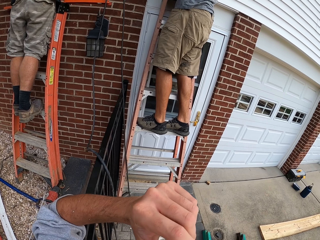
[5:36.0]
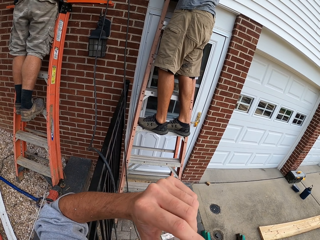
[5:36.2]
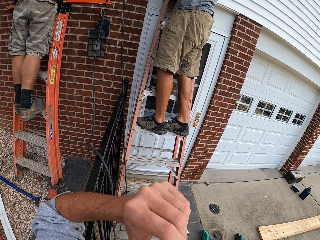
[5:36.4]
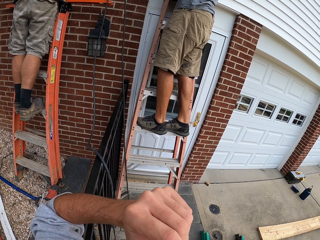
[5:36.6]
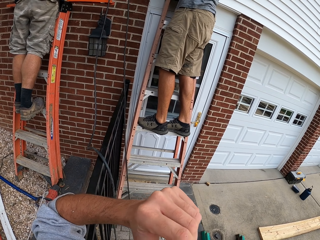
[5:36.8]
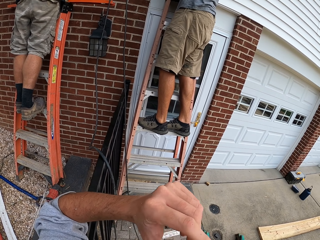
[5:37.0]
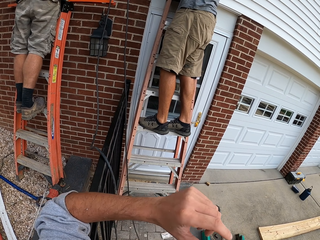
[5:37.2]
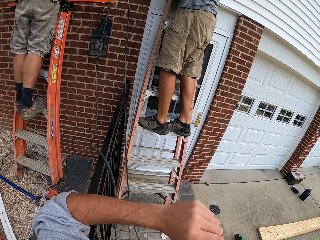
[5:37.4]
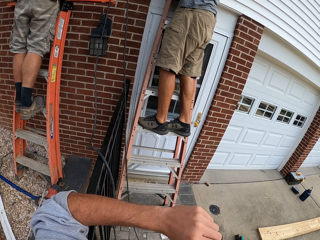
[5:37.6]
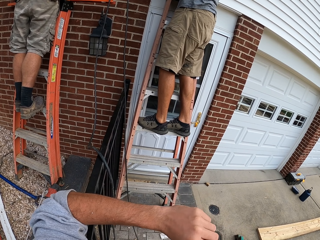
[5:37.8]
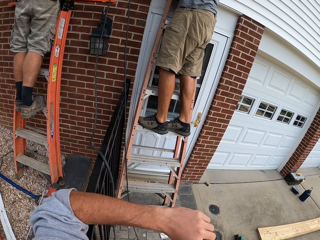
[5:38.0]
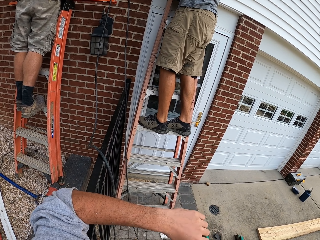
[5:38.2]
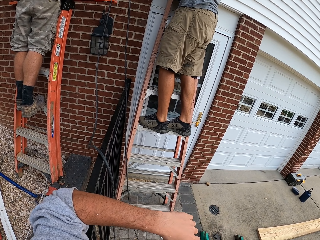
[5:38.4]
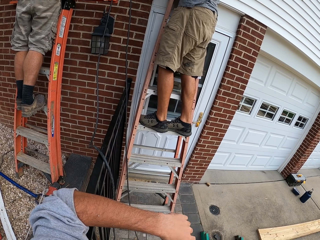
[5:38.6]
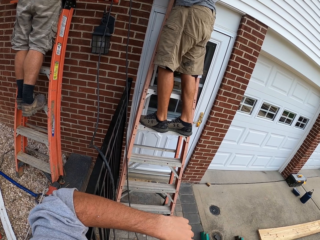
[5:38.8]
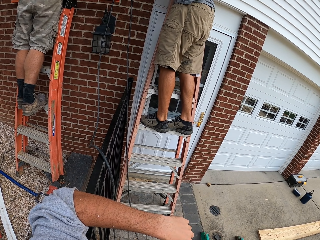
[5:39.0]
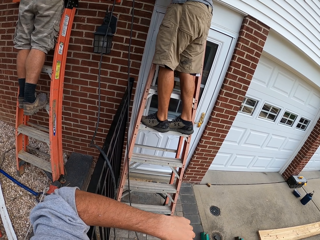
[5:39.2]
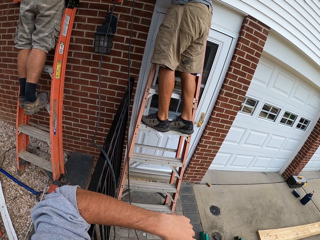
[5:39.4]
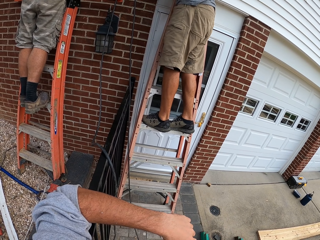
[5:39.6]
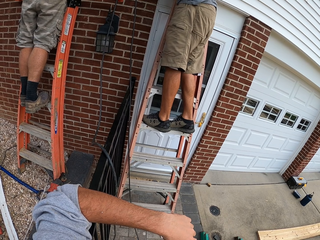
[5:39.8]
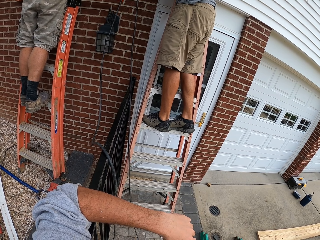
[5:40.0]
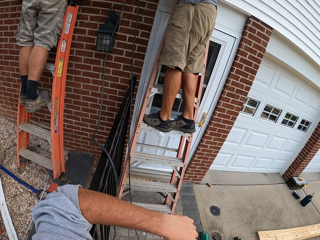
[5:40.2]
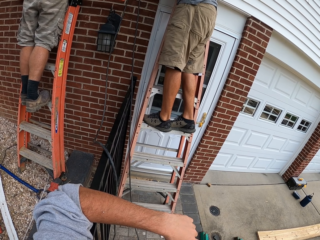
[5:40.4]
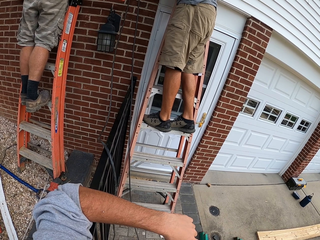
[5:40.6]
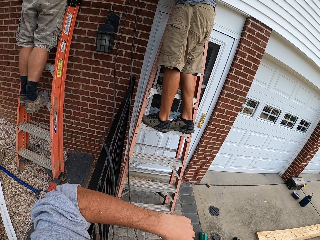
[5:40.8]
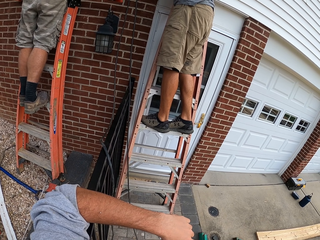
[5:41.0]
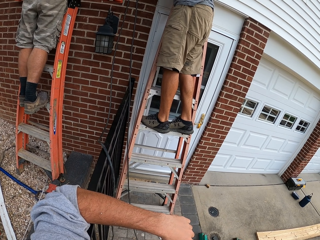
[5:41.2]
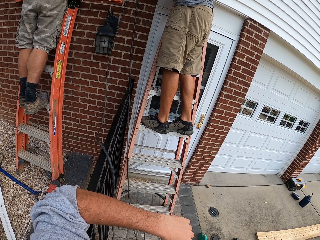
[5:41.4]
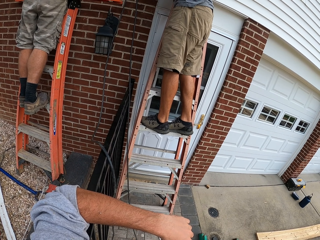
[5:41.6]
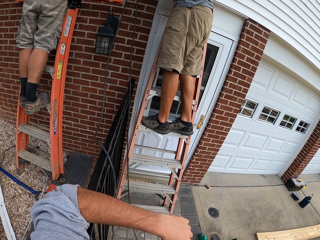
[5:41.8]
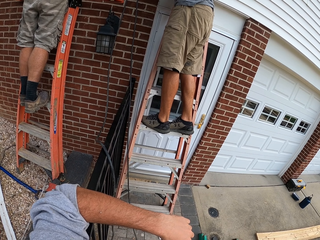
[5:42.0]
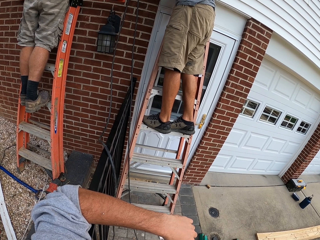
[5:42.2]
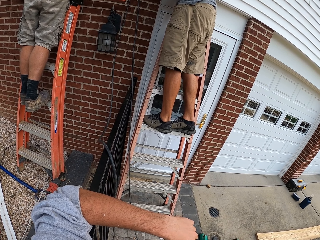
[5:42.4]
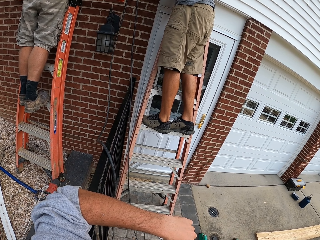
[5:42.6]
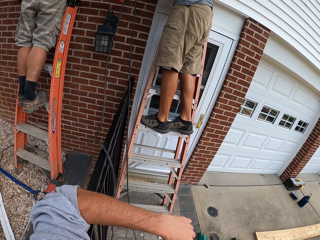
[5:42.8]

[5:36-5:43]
A man drops something. The camera wearer raises a hand. He scratches his face. He lowers the hand.

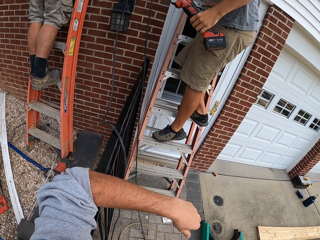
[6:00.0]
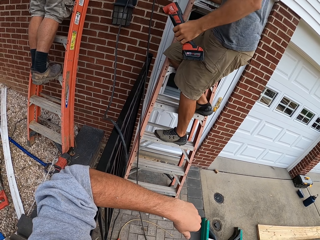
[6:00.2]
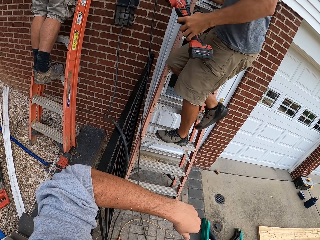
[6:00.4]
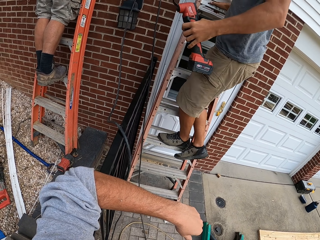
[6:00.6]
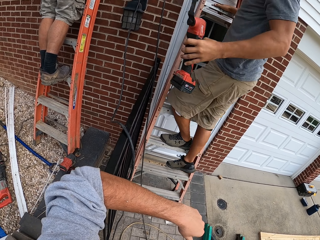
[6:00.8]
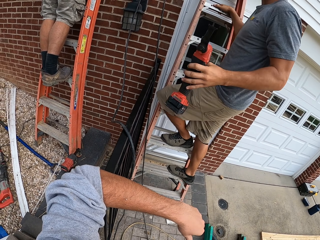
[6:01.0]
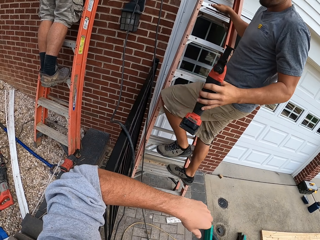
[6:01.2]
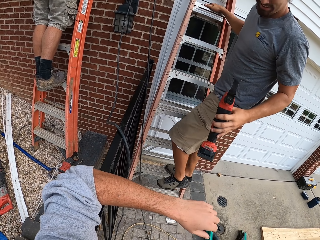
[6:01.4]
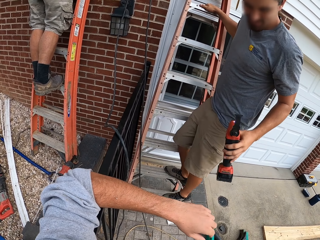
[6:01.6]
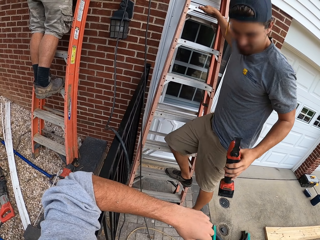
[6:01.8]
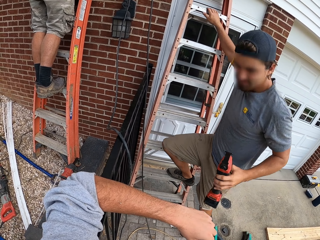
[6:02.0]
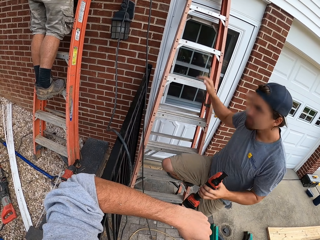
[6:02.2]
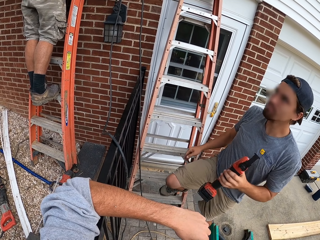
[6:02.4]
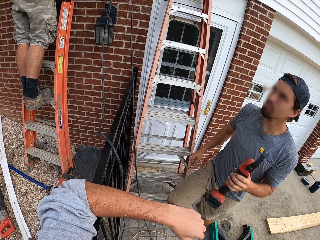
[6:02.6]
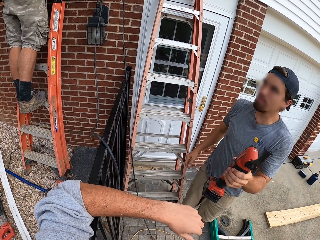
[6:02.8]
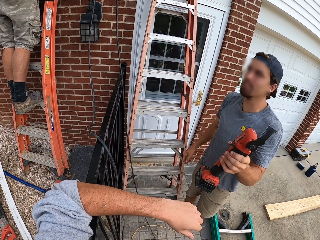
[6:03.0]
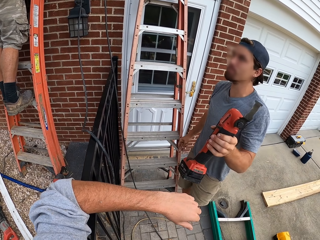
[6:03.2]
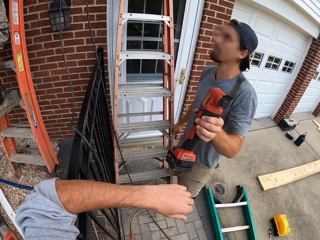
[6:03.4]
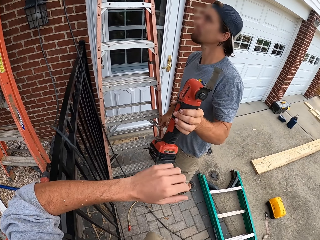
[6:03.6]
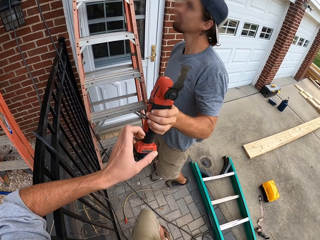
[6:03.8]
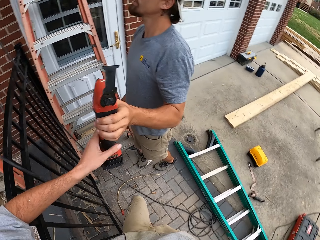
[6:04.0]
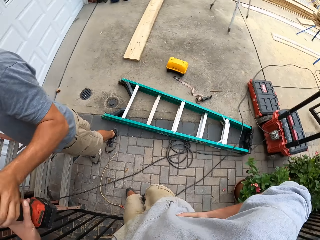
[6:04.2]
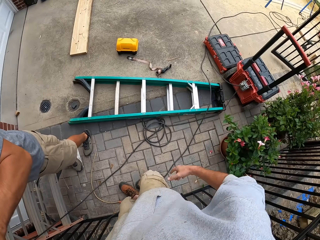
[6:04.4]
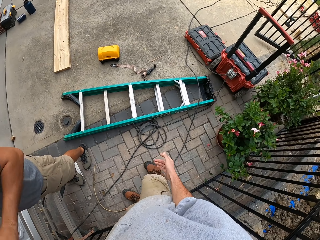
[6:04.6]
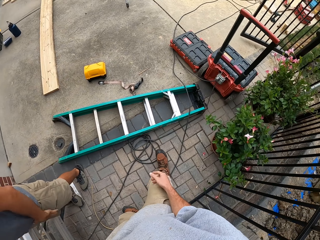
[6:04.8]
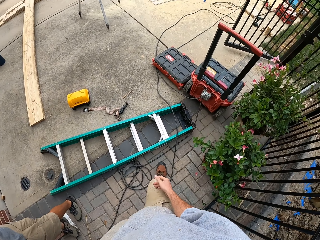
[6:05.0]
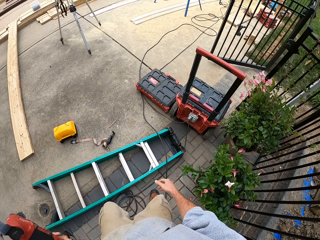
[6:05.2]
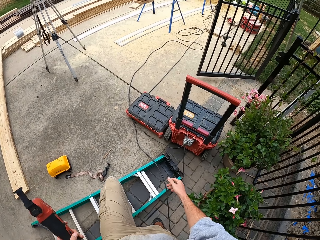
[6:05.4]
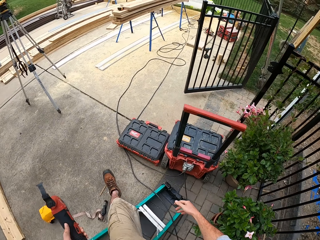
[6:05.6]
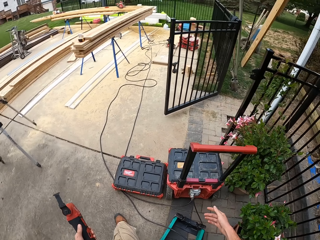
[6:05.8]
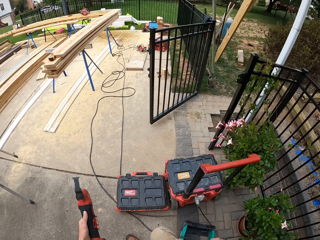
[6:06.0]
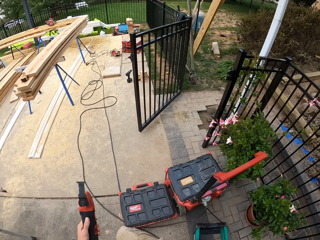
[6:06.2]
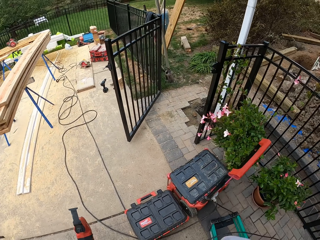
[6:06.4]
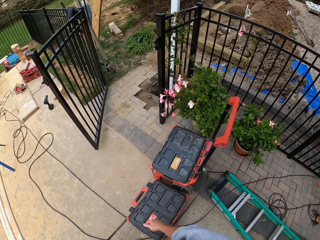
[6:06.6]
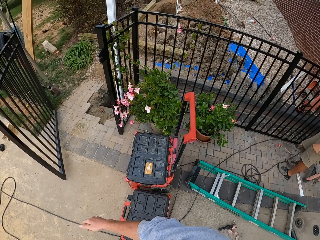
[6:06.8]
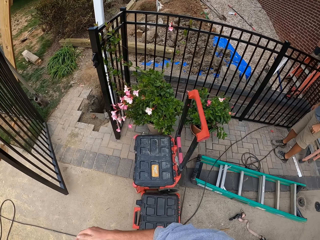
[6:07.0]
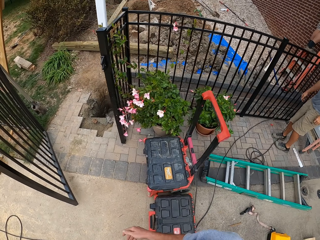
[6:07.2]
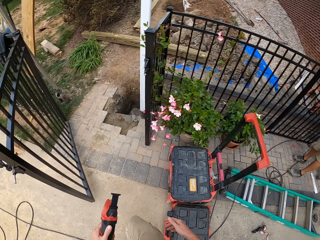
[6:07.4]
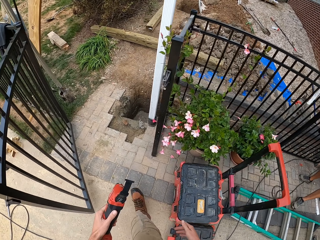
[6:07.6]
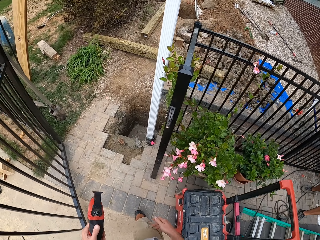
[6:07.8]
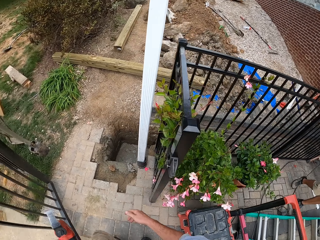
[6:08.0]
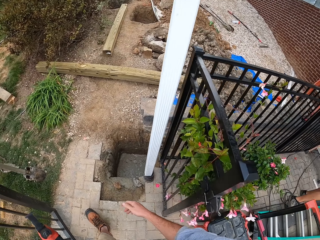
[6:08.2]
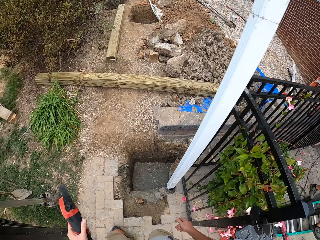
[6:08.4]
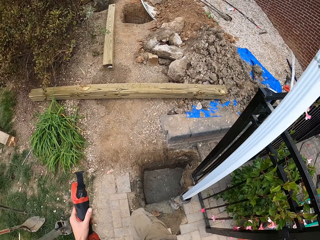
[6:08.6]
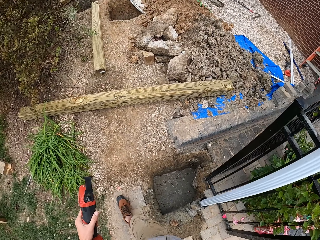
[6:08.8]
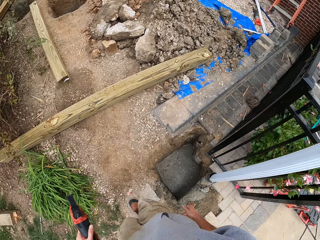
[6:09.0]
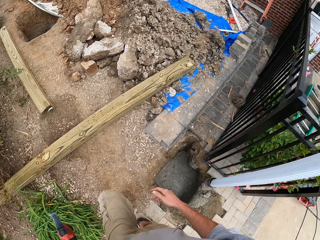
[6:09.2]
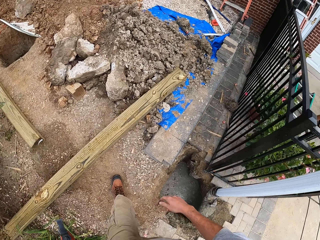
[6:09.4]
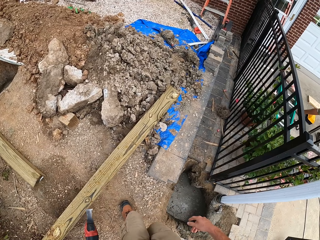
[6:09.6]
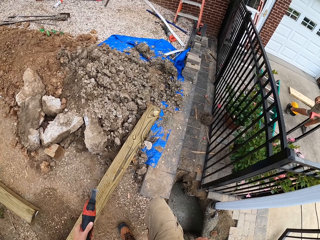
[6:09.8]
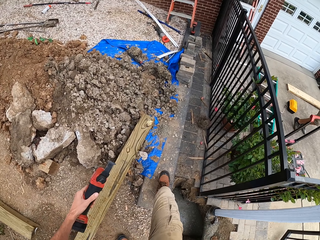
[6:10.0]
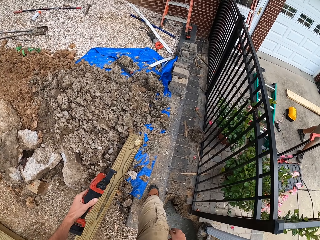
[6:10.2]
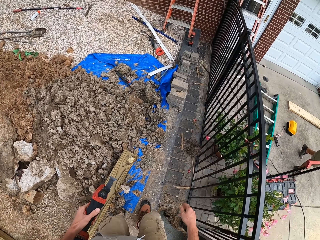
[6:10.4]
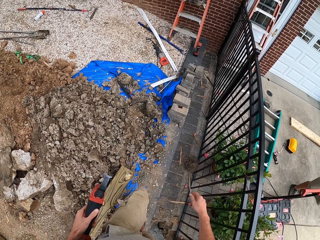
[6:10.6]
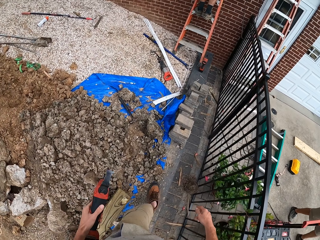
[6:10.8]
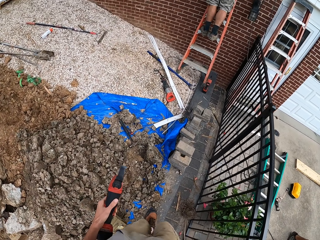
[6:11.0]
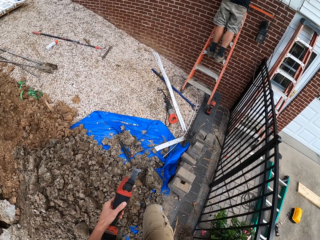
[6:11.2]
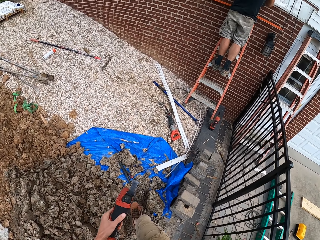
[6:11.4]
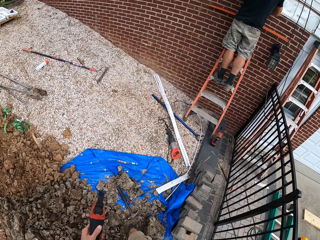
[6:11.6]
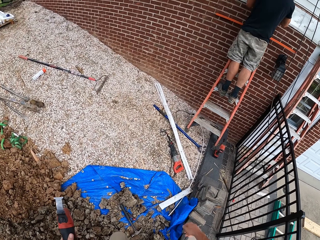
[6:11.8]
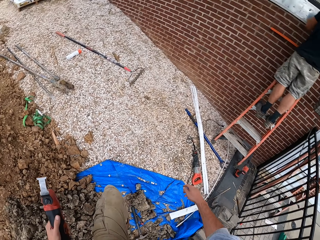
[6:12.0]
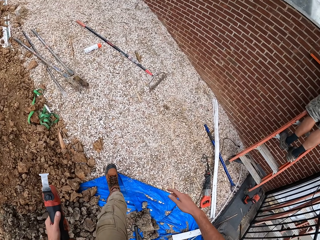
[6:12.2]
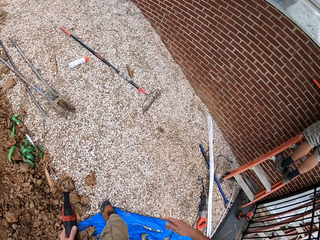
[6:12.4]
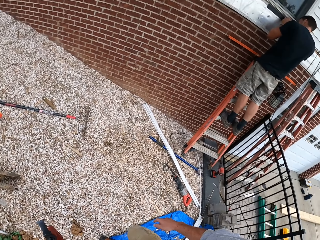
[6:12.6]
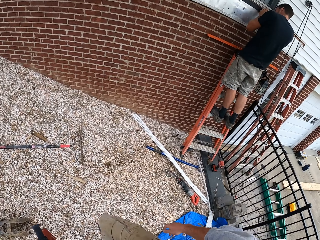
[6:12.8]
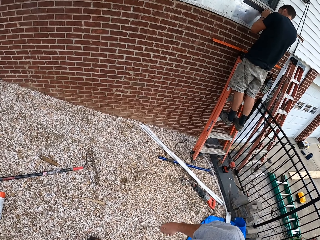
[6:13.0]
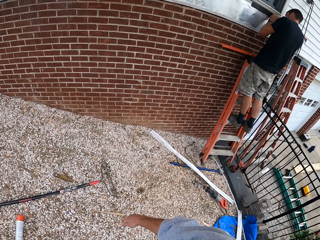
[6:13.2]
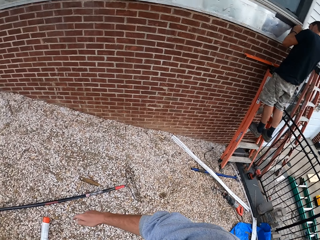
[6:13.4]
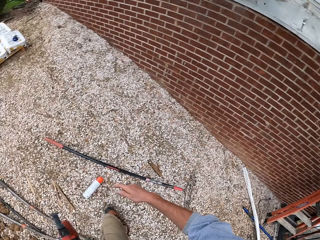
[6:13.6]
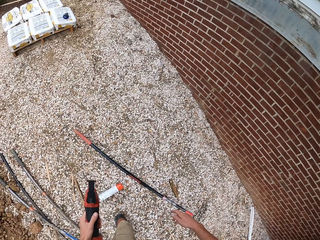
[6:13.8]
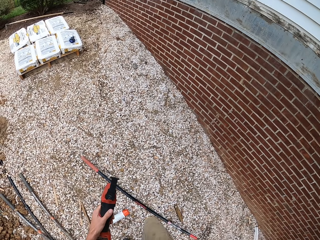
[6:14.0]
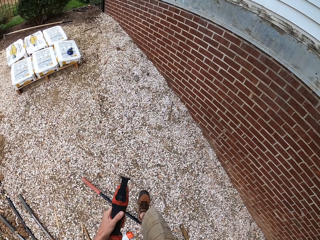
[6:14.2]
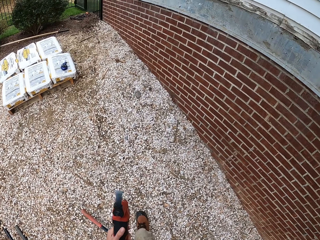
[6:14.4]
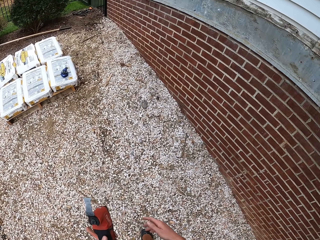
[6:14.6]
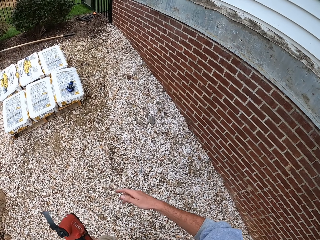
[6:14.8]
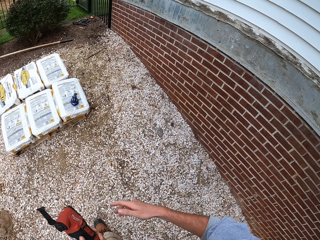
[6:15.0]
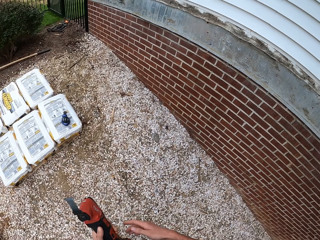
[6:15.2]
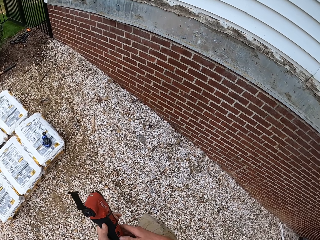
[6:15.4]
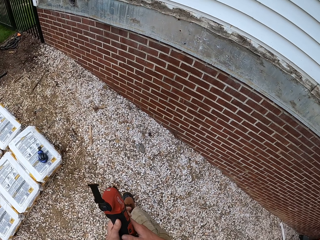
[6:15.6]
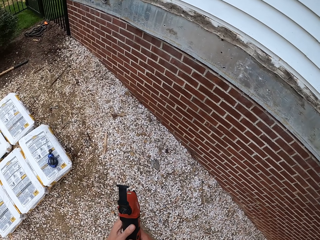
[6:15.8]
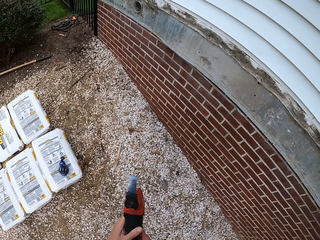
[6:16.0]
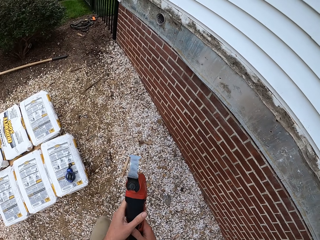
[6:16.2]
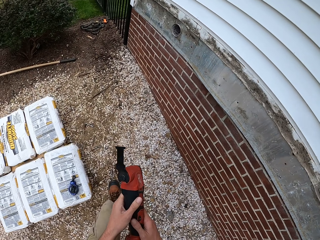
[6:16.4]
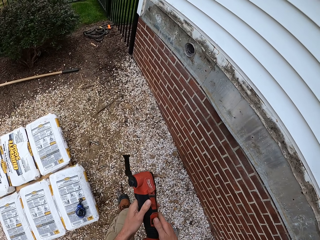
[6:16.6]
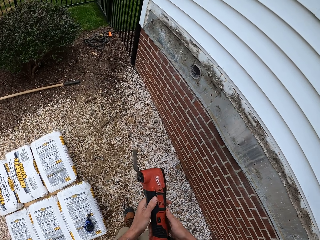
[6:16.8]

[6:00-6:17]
A man climbs down the ladder. The man gives the camera wearer the oscillating tool. The camera wearer picks something from another man. They move around. They lower the right hand. The first man lowers a hand and walks around. The camera wearer walks. The other man marks the wall using a construction carpenter ruler. The camera wearer holds something with both hands.
